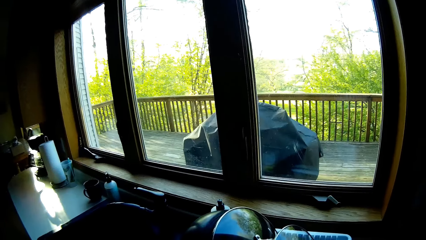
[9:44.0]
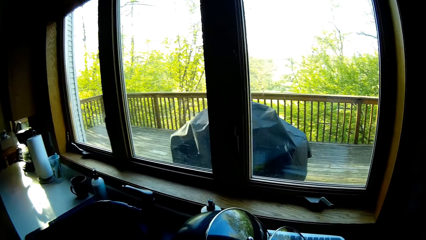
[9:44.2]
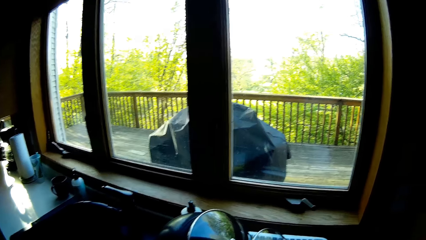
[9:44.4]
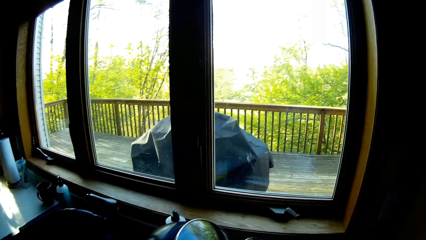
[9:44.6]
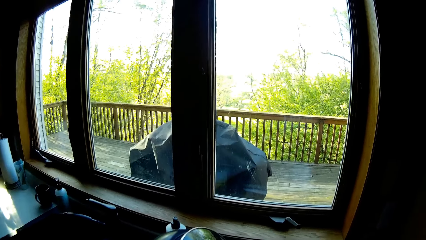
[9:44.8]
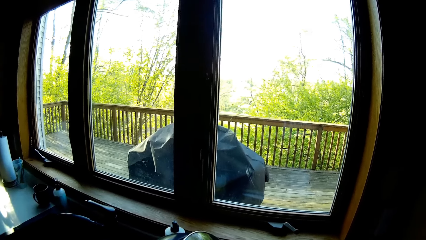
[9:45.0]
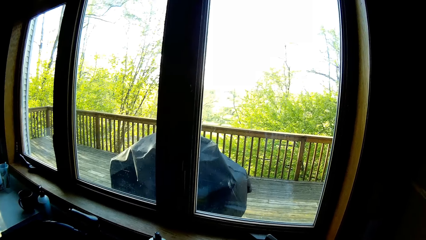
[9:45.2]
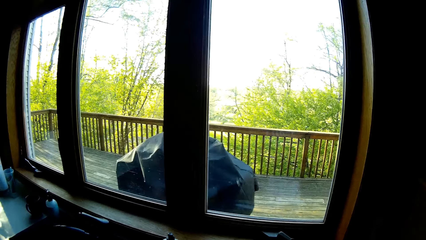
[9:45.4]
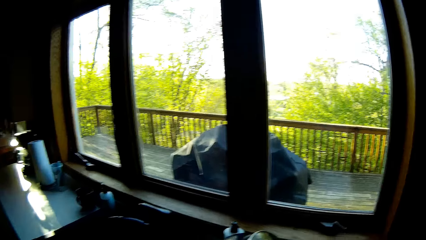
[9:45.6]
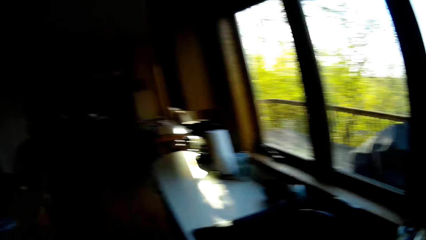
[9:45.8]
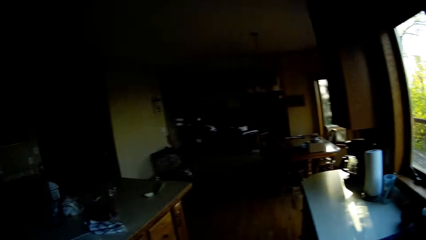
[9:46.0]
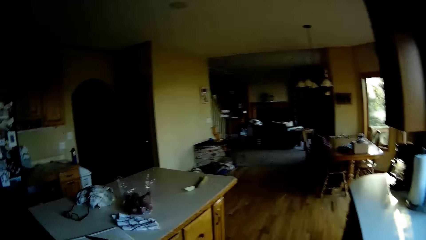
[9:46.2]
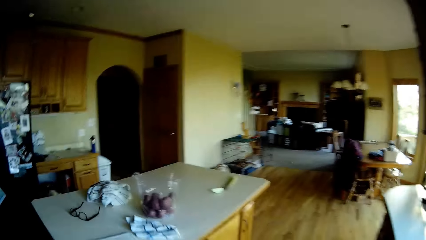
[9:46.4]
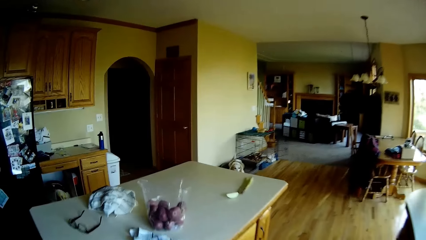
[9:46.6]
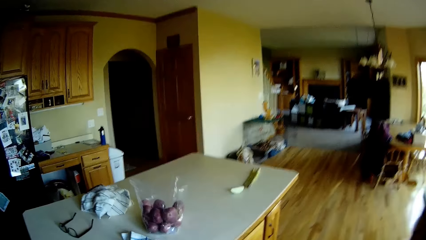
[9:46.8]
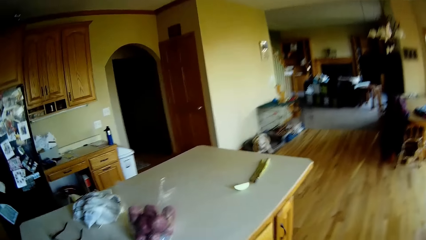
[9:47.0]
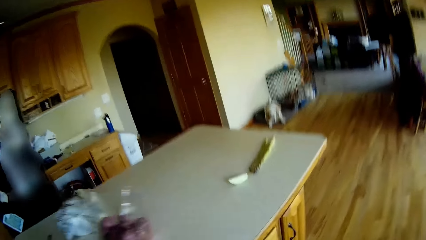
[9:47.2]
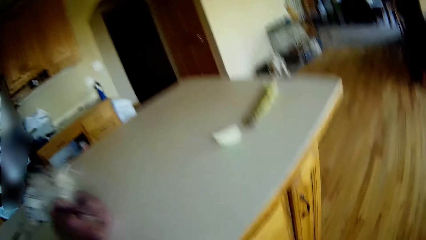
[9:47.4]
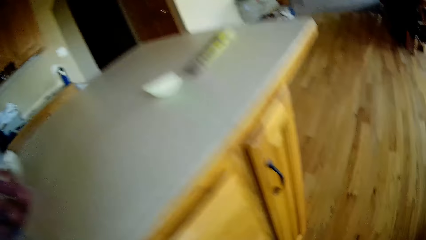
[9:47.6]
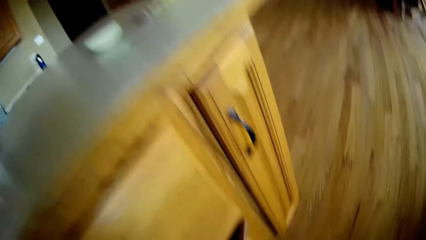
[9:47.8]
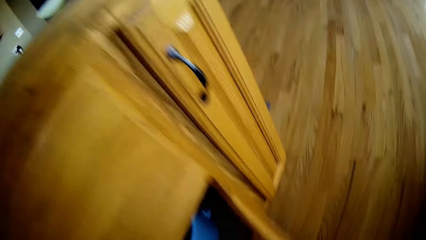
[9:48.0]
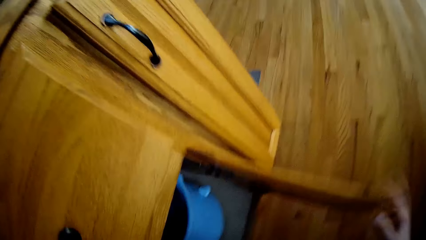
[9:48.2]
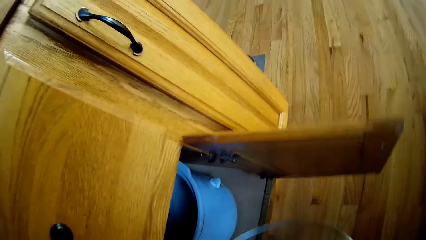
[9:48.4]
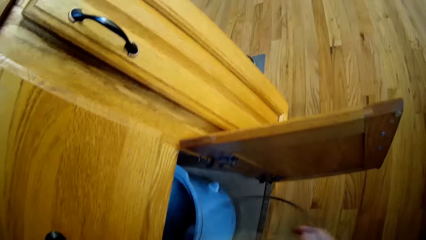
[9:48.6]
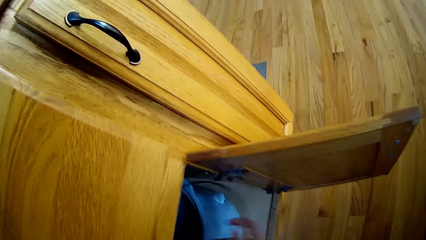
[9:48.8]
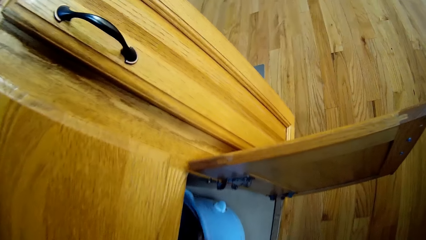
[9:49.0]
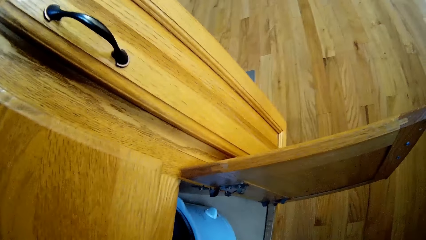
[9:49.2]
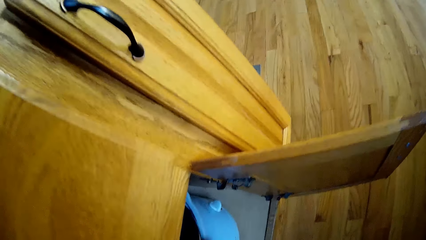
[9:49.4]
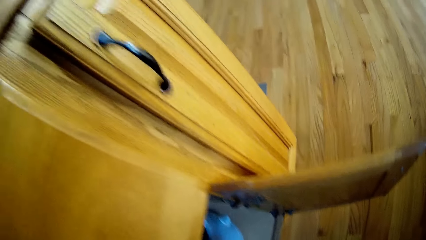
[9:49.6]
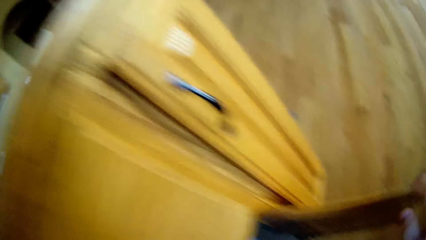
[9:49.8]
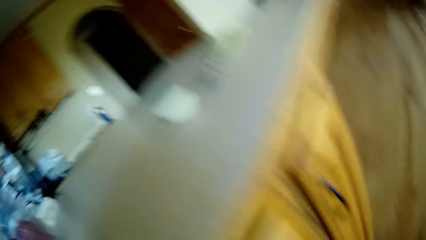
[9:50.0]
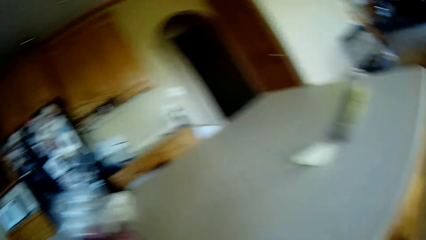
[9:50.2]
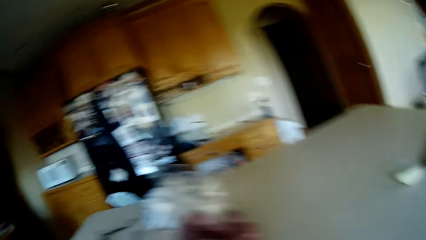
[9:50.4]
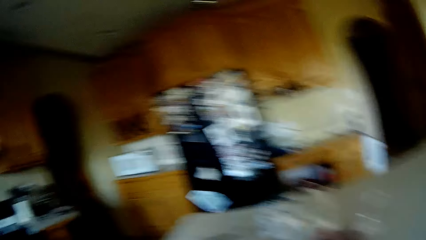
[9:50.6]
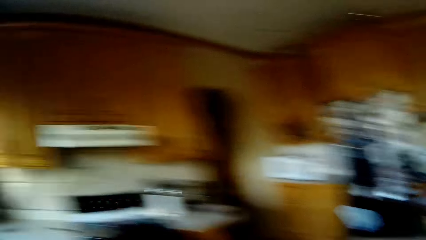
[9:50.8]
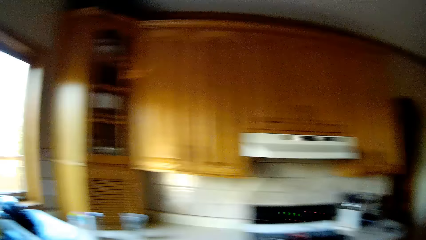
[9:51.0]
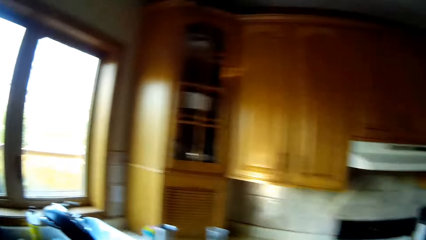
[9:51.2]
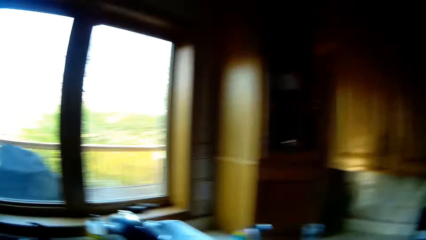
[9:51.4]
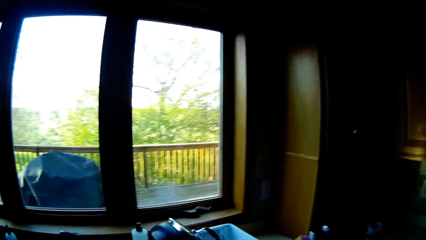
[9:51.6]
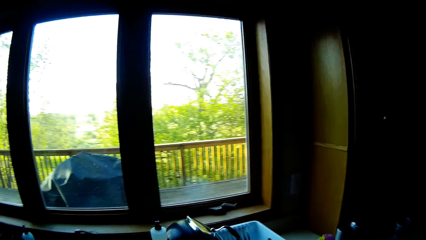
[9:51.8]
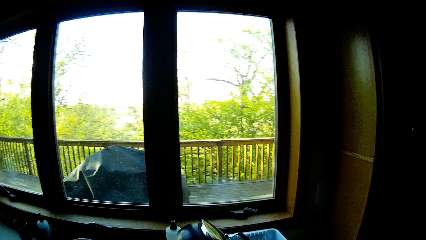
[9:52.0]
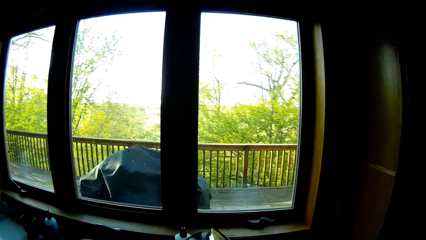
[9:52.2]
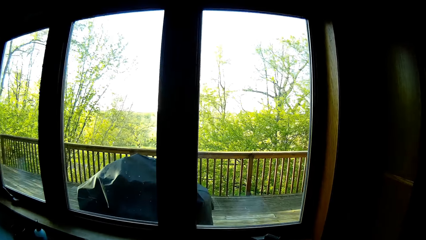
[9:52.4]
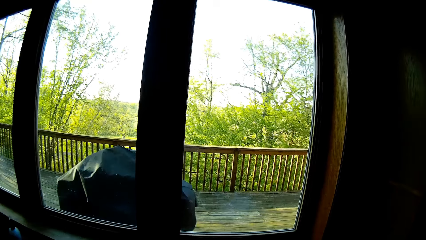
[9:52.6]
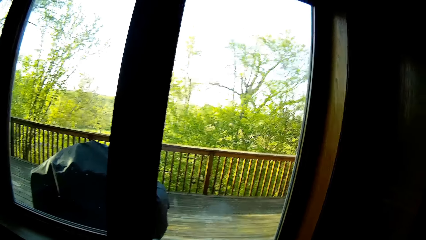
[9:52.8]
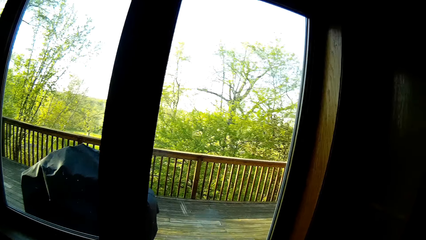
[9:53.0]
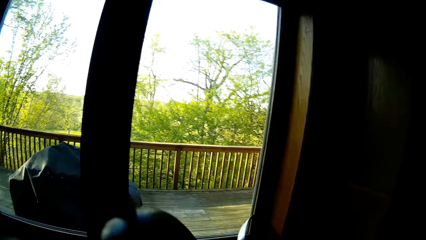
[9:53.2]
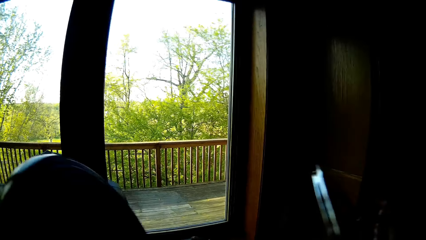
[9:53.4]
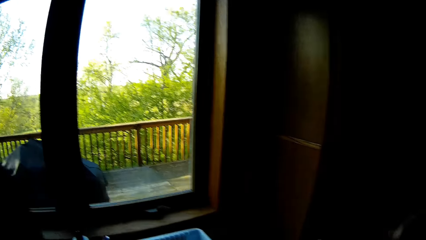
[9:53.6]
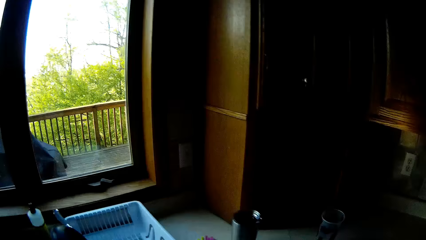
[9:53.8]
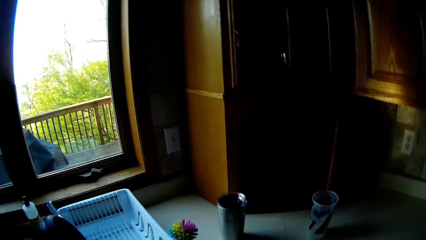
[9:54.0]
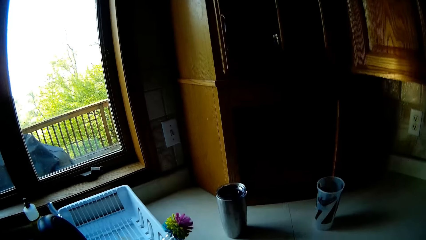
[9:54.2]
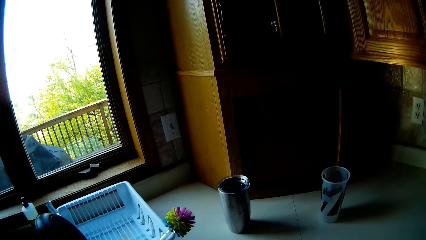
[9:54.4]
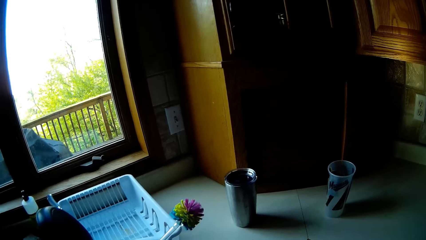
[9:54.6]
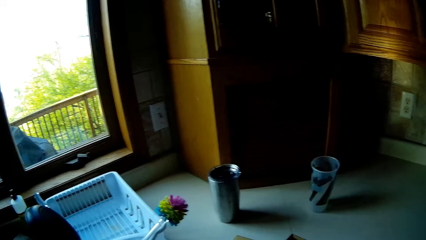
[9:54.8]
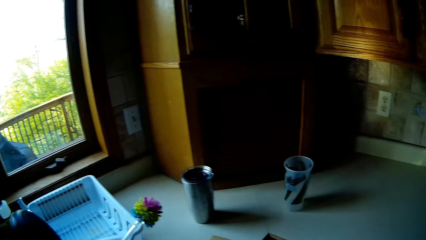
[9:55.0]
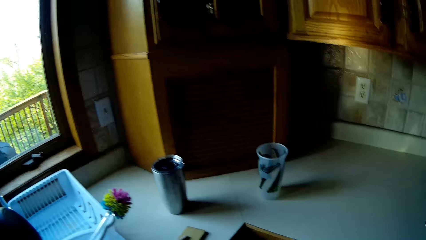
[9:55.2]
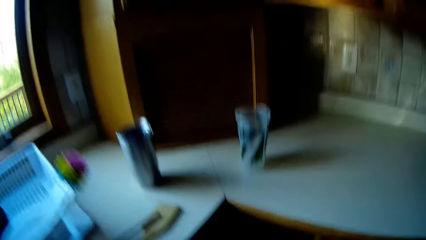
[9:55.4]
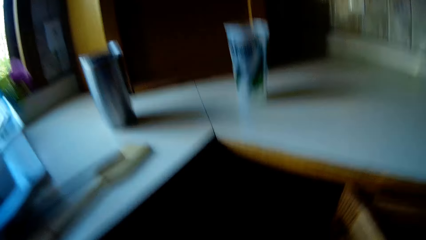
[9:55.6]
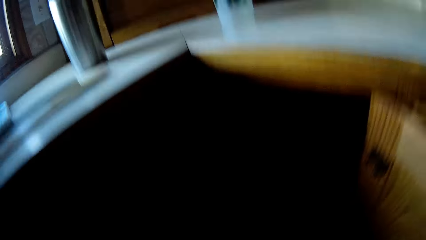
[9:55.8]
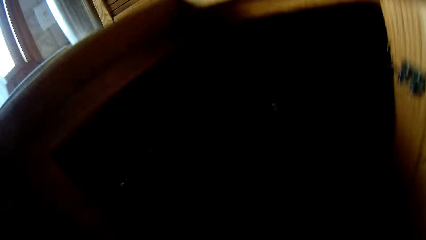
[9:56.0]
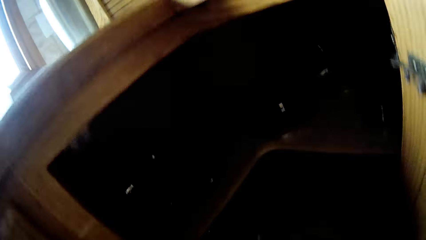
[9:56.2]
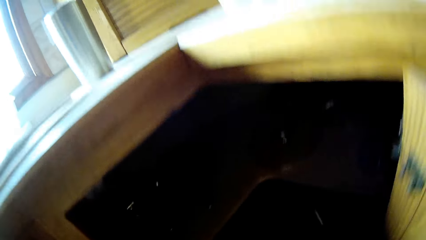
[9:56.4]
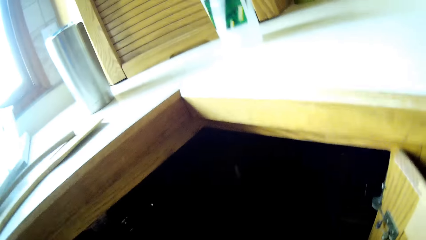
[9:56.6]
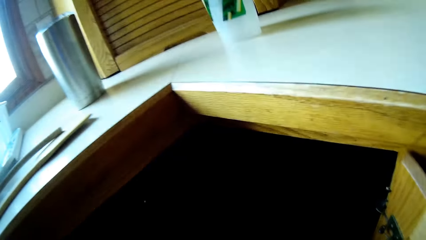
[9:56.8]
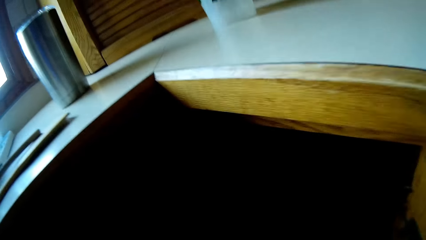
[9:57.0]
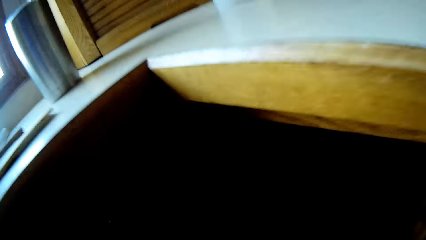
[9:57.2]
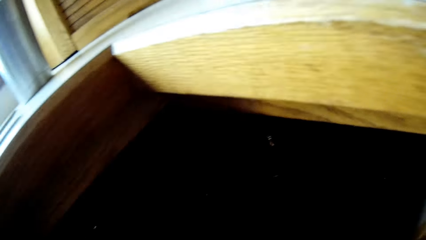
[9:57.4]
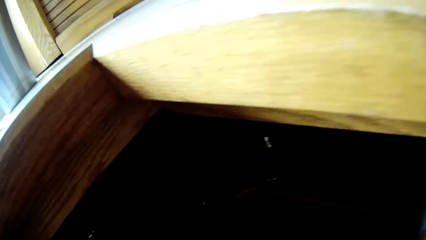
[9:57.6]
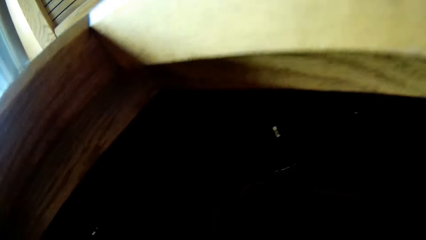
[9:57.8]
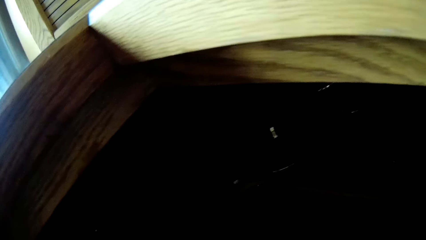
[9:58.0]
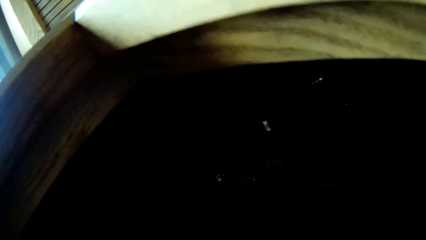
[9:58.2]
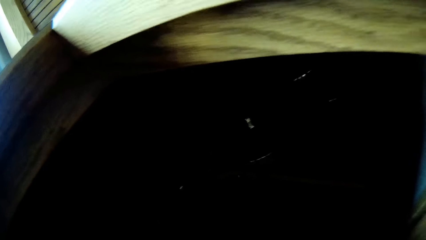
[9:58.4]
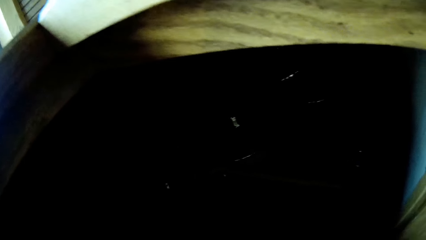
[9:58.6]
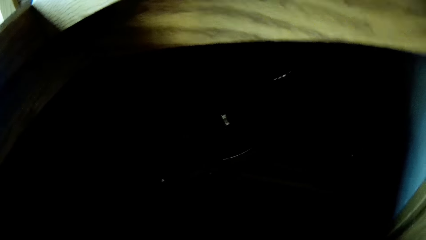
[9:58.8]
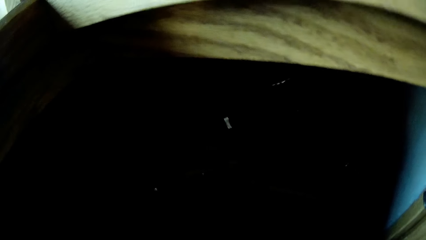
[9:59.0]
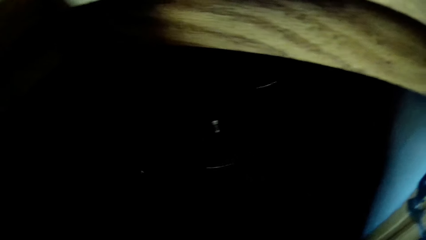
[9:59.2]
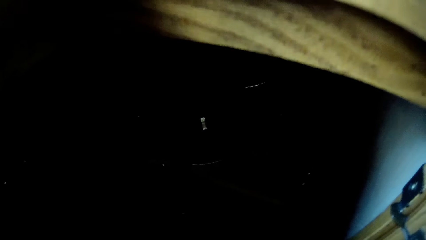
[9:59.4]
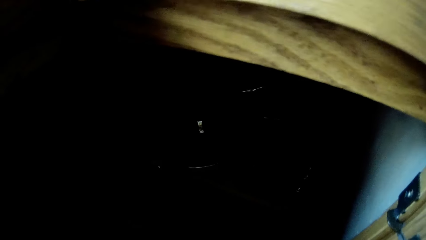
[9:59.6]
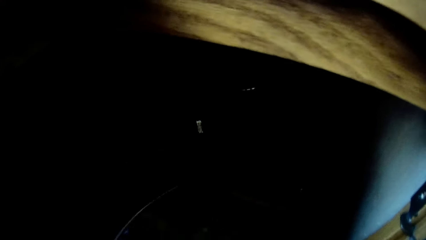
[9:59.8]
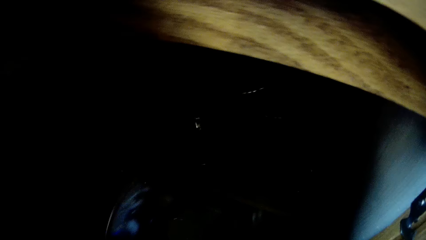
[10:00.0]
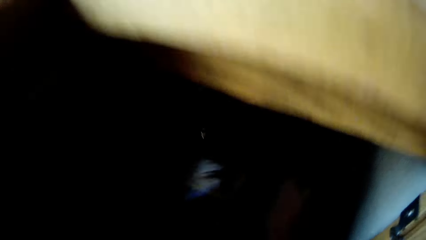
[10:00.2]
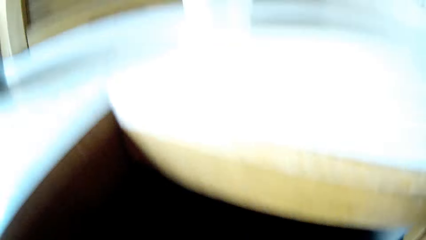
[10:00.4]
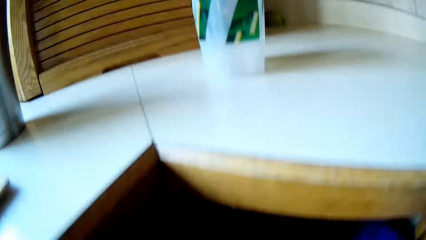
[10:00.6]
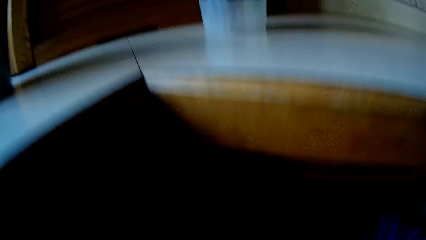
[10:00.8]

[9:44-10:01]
The camera wearer walks towards the counter. He bends towards the bottom part of the cabinet and opens a cabinet with his right hand. He places a lid on a container in the cabinet with his left hand. He closes the cabinet with his right hand. He stands up and walks towards the sink. He picks up a pot from the plate rack with his left hand and picks up a lid from the plate rack with his right hand. He bends towards the bottom part of the cabinet. He places the lids in the cabinet. He adjusts pipes under the sink with his hands.
